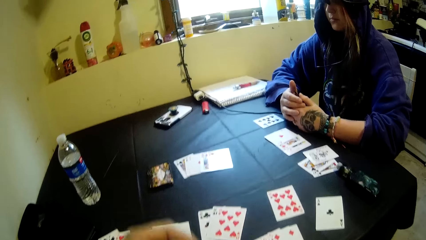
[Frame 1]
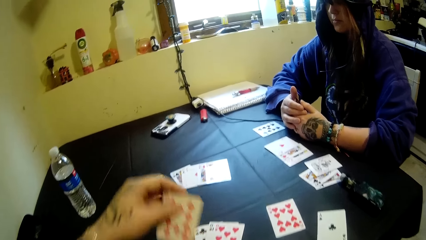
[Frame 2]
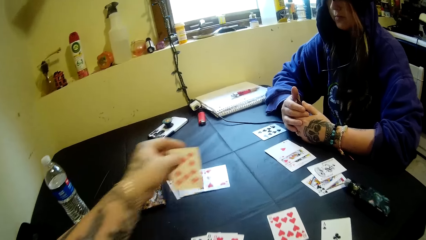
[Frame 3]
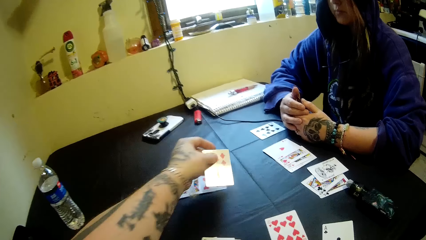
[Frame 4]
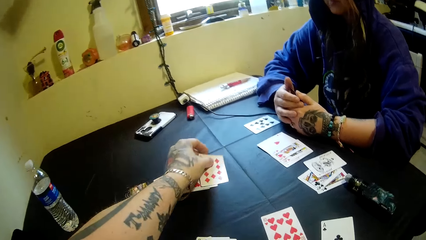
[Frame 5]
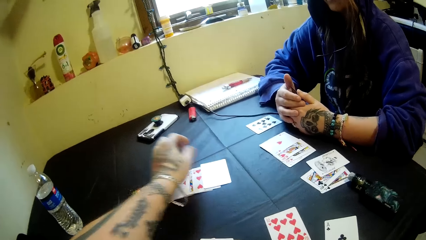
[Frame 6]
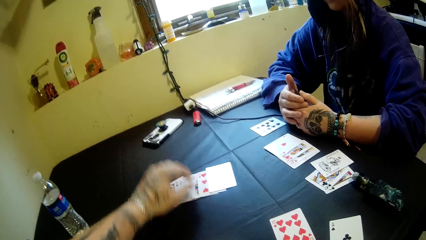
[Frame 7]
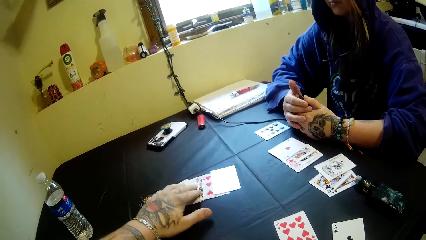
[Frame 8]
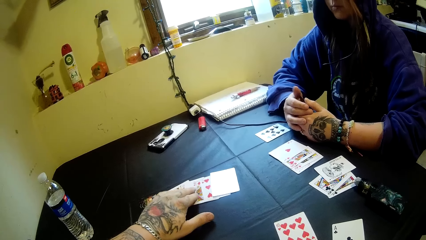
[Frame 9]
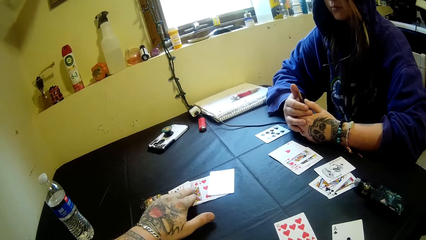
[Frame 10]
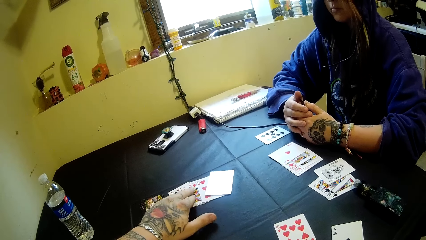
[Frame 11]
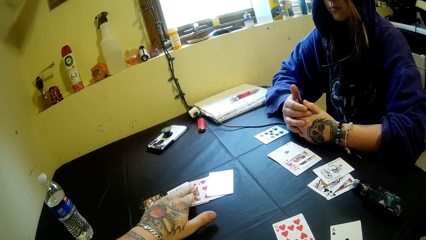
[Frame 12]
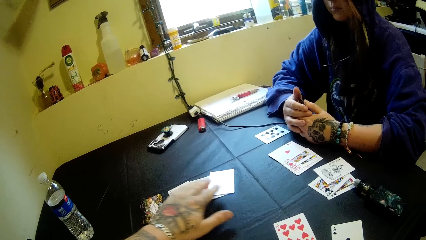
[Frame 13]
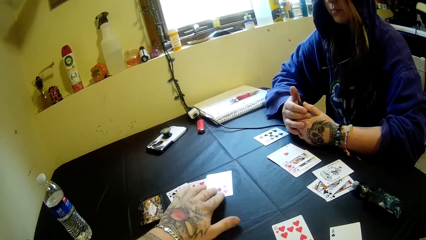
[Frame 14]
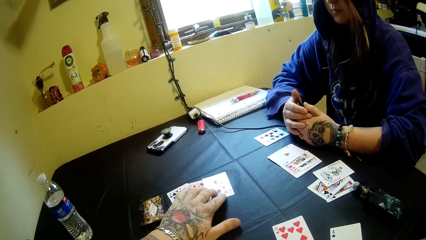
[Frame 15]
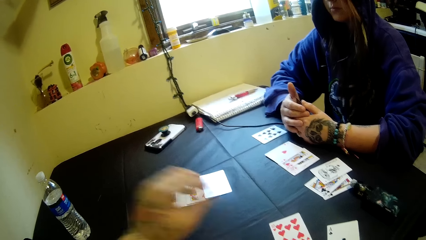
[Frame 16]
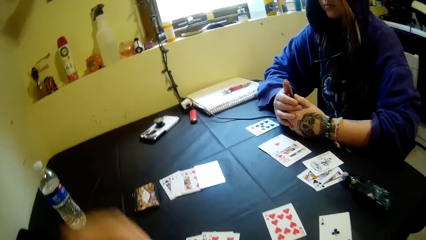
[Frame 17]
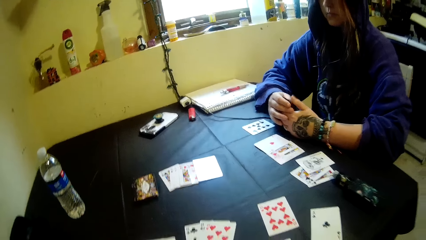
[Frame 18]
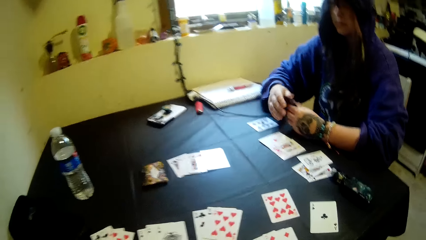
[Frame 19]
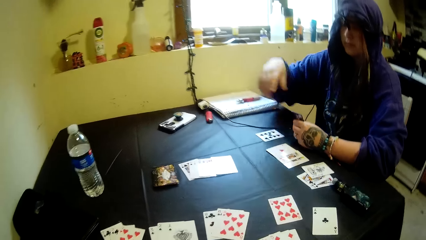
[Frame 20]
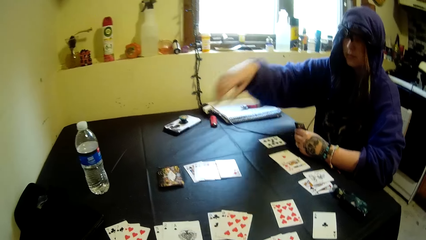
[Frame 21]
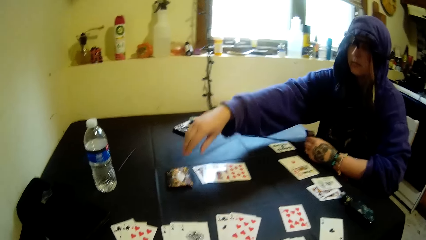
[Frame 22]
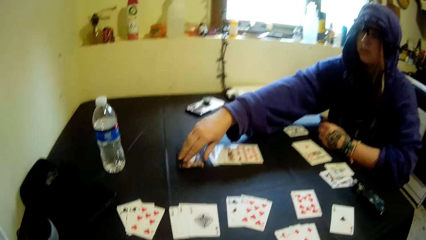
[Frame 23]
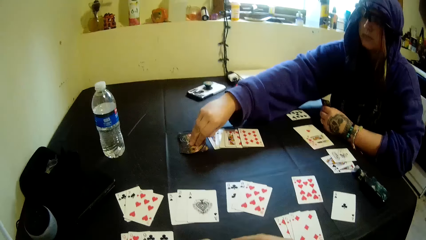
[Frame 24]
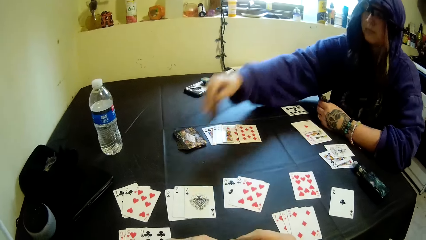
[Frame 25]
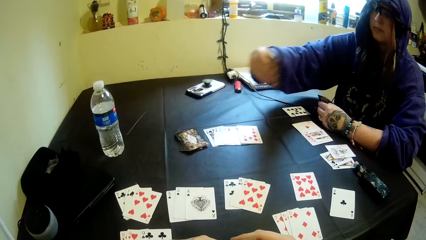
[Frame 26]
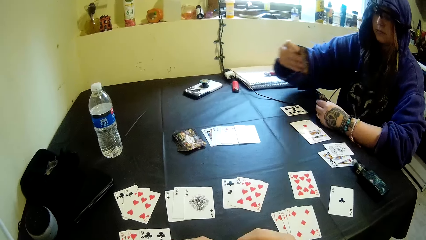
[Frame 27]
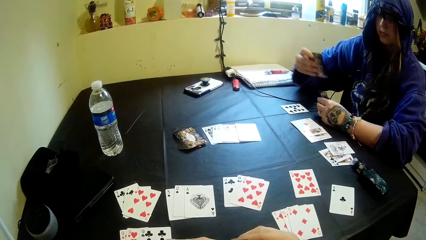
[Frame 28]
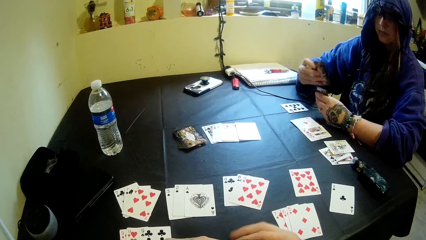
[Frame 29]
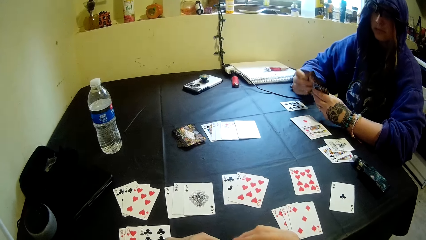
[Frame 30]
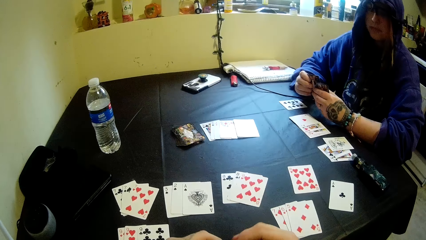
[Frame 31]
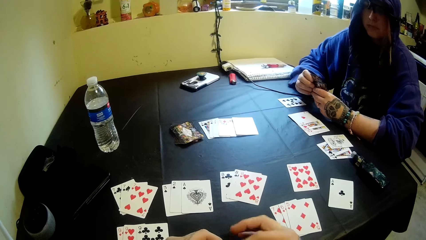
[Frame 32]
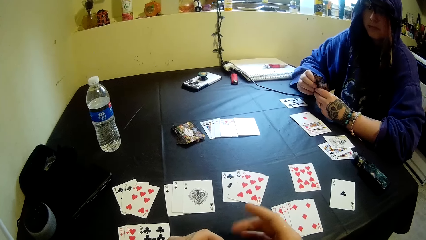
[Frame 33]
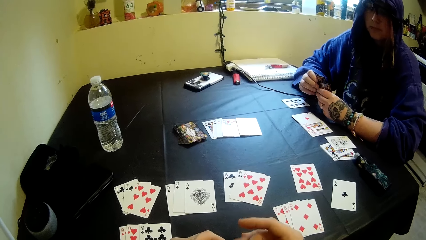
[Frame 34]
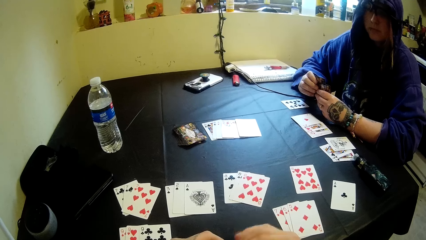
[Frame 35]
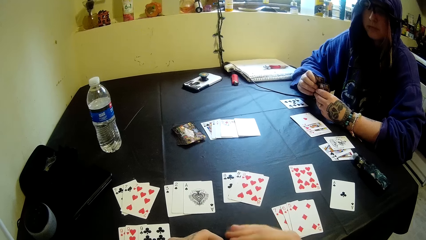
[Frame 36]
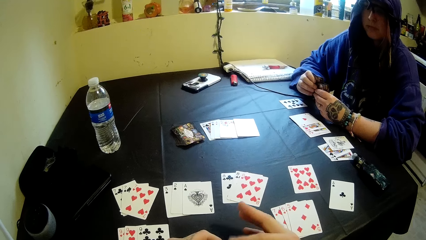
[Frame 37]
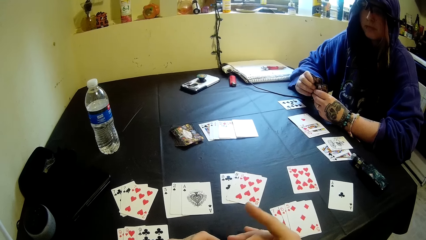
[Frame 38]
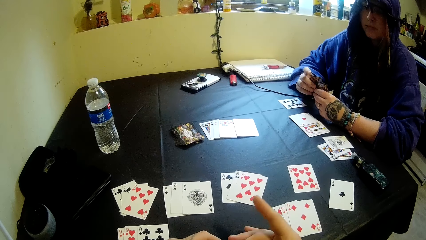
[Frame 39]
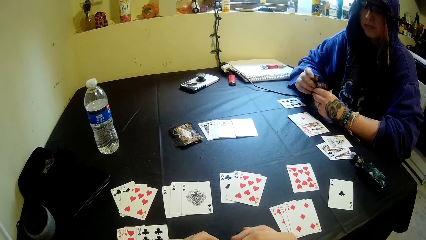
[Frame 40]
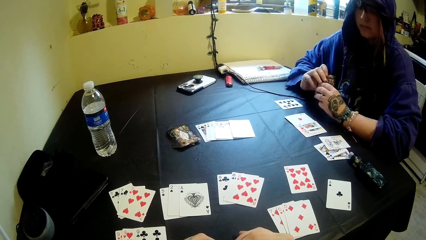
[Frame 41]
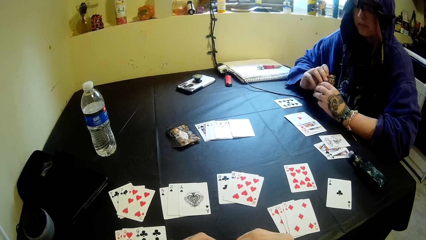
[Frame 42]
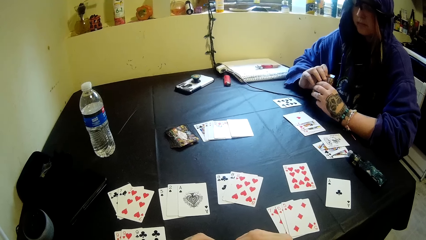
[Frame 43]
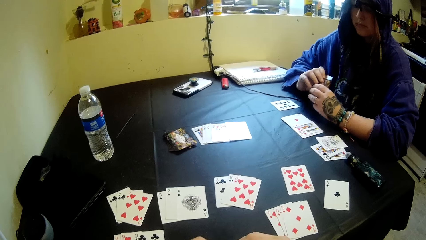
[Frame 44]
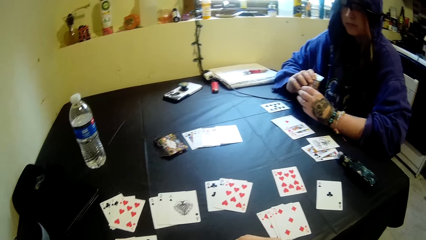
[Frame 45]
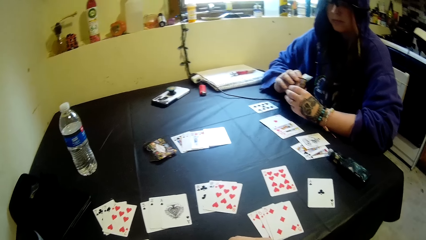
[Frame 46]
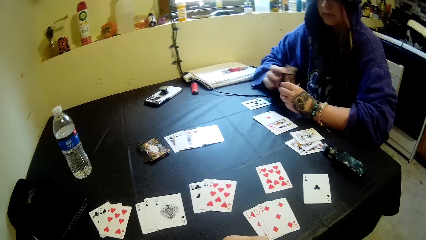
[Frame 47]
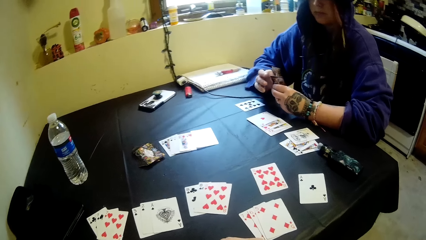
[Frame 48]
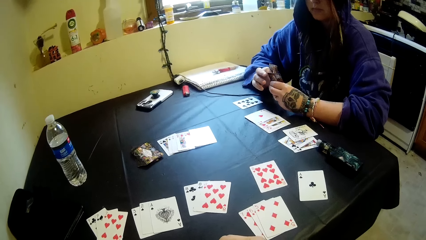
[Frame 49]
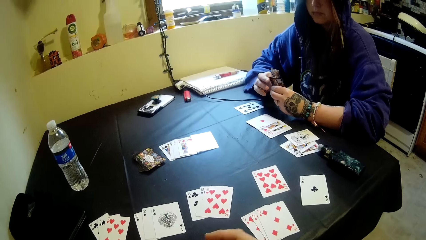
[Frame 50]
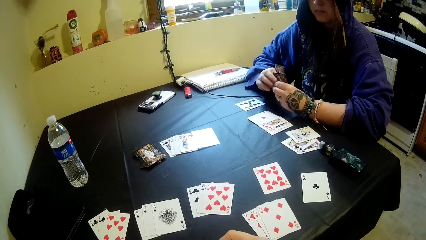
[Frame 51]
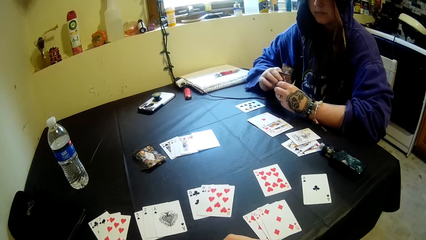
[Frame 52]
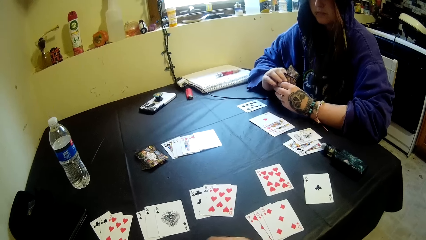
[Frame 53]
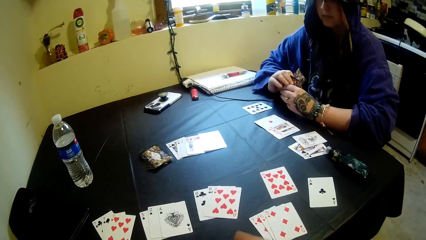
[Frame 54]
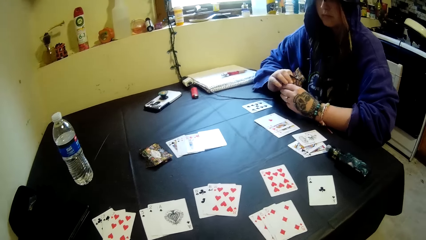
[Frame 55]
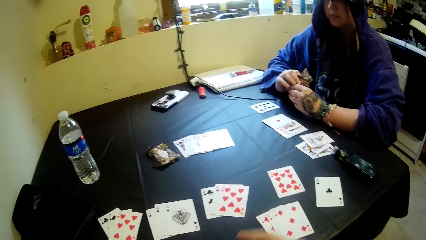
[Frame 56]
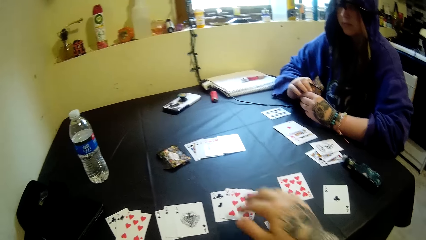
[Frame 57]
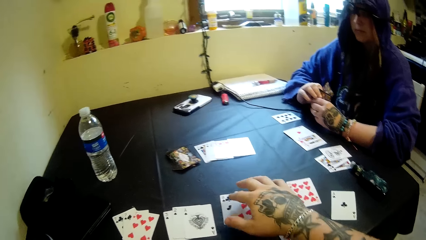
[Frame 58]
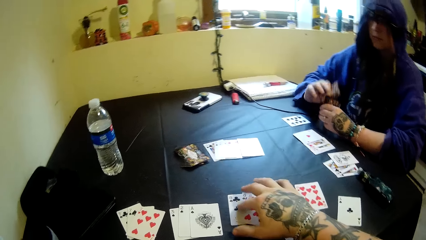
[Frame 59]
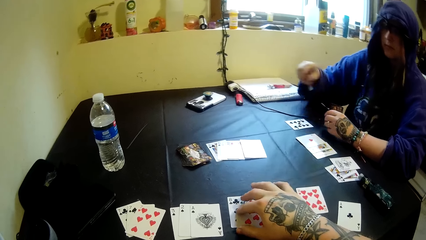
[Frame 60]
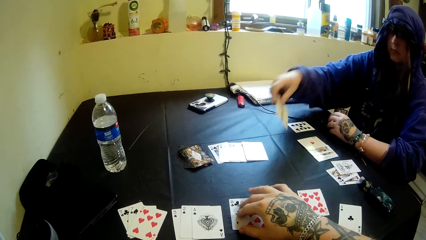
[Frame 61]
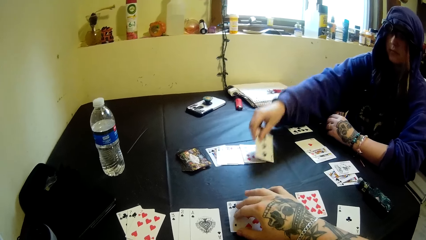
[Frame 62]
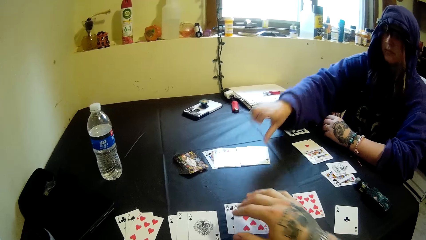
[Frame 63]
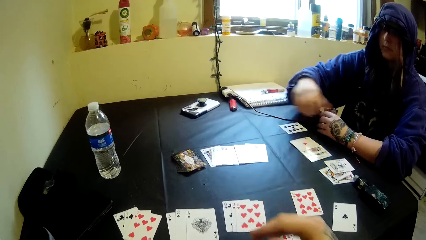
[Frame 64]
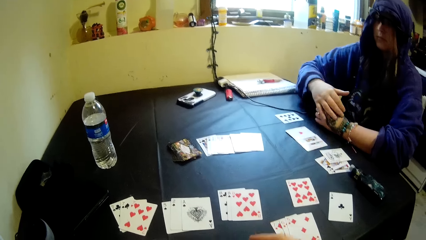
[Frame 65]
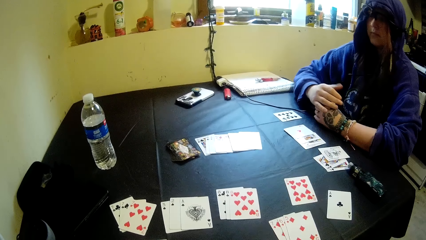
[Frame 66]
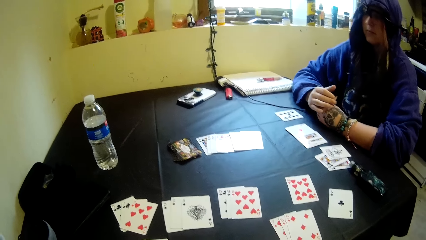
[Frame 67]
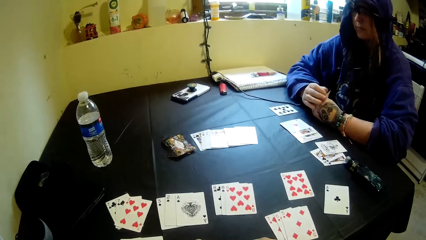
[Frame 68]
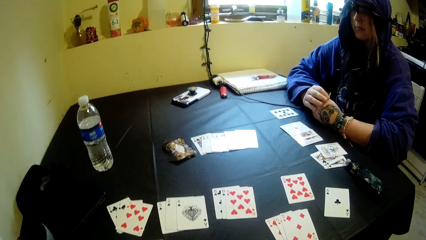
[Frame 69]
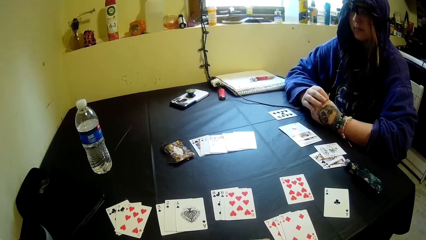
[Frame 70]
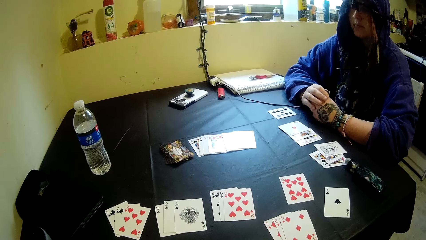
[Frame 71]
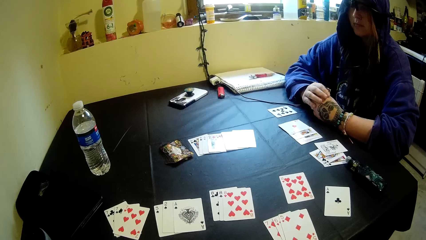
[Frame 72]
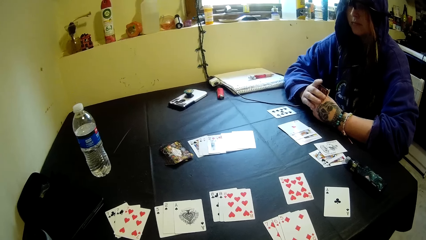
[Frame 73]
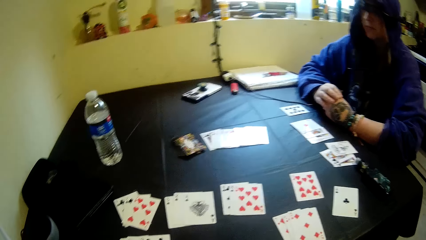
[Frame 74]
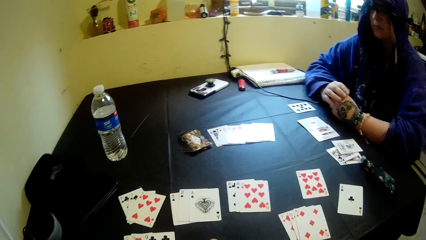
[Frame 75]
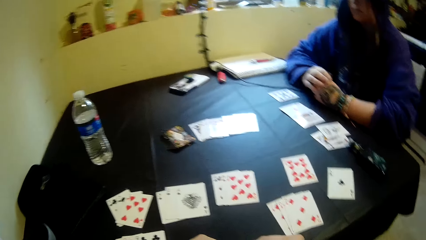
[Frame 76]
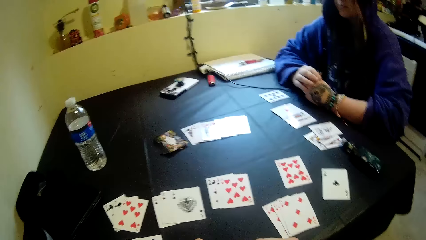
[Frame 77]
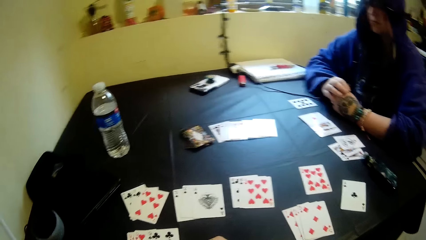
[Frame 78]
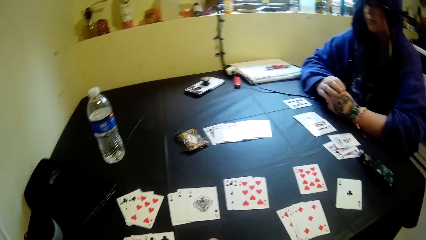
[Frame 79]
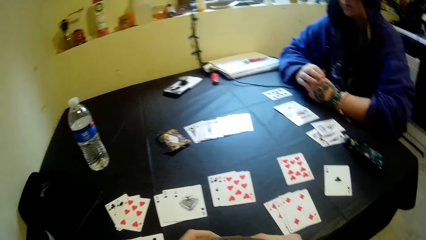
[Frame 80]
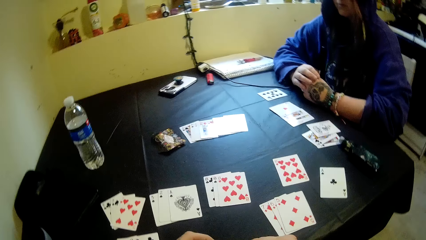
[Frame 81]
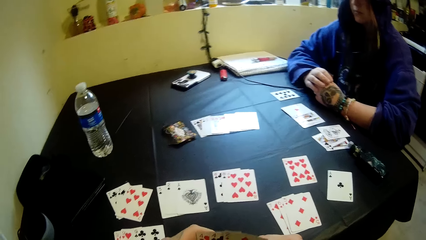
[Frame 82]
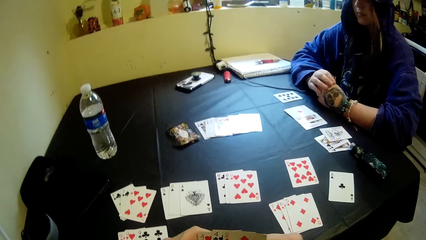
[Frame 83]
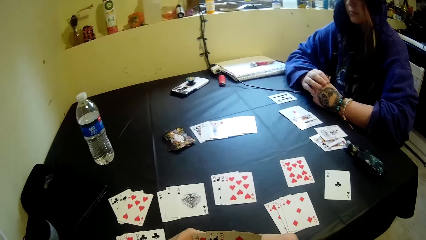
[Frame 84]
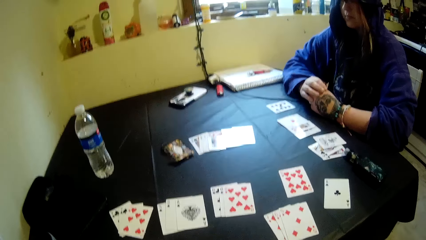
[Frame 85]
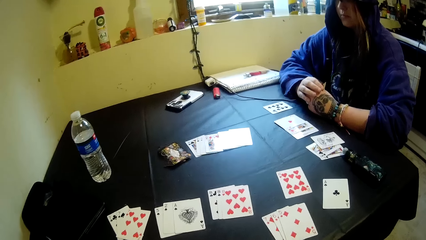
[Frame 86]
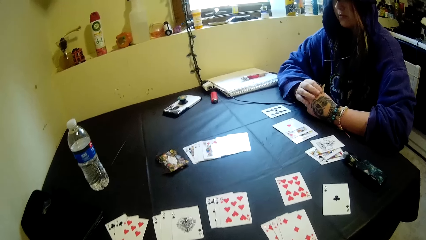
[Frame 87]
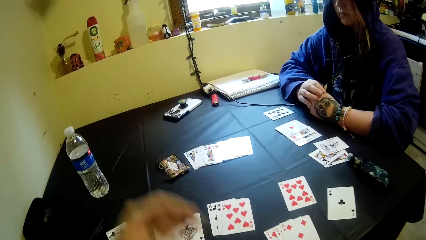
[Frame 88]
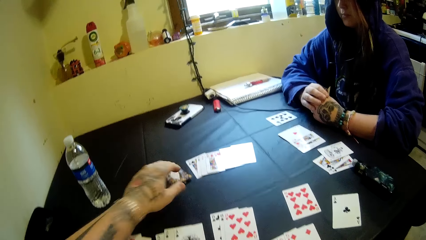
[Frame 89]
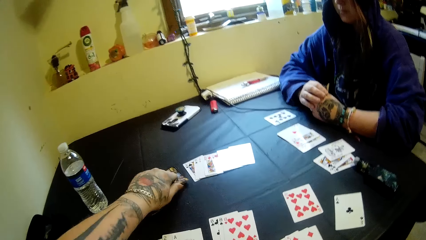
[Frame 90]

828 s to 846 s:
The camera wearer places another card in his right hand on the table. He arranges the playing card on the table. He moves the cards on the table with his left hand. He removes the left hand from the table and looks around the table. A woman picks a card from the stack of cards on the table with her right hand. The camera wearer plays with the fingers. The woman joins the card in her right hand together with the cards in her hands. The camera wearer taps his right finger. The woman adjusts the cards in her hands. The camera wearer touches the playing card. He moves the cards on the table with his right hand. The woman places a card in her hands on the table. The camera wearer removes the hand from the table. The woman holds the cards in her hands. The camera wearer looks at the playing card on the table. He shuffles the playing cards with both hands.
